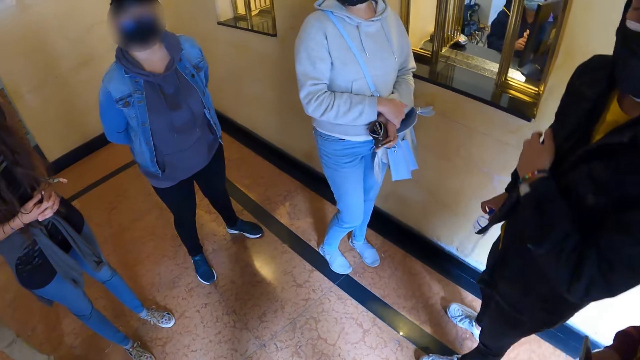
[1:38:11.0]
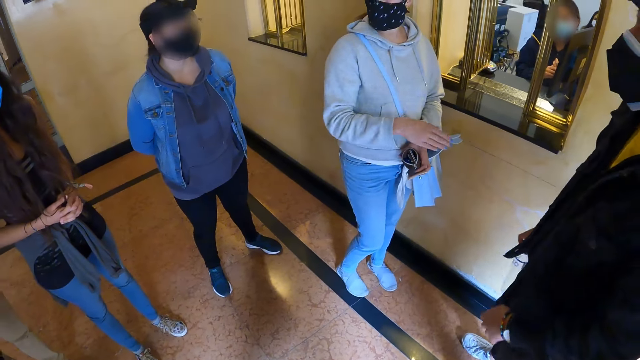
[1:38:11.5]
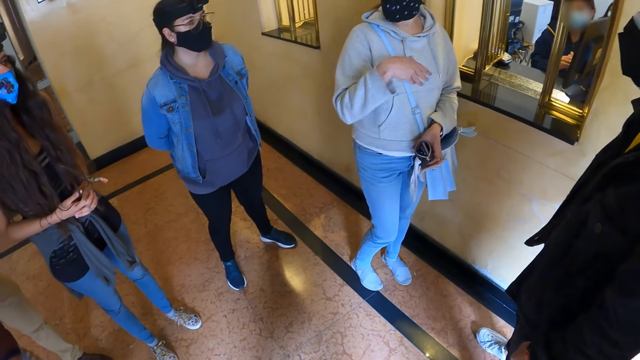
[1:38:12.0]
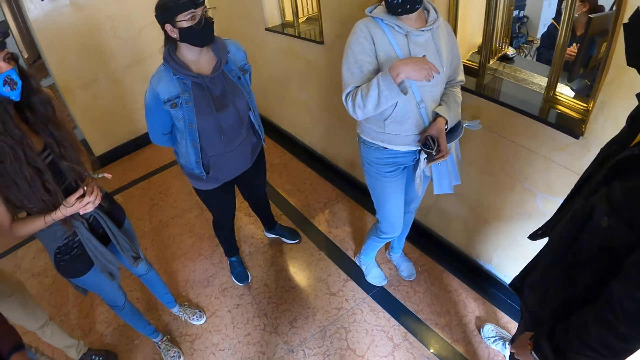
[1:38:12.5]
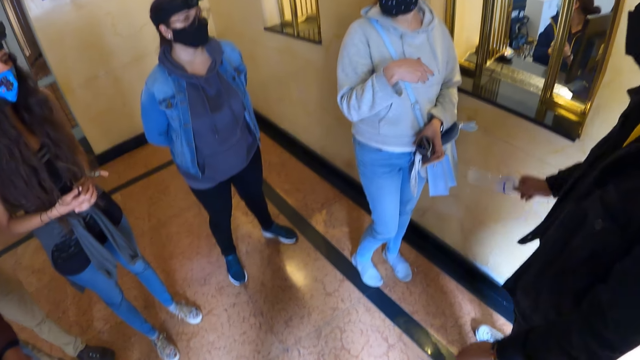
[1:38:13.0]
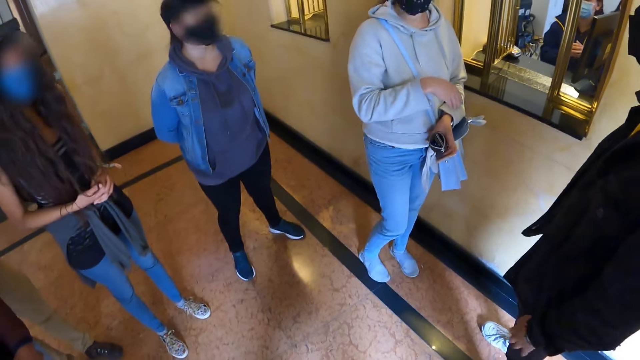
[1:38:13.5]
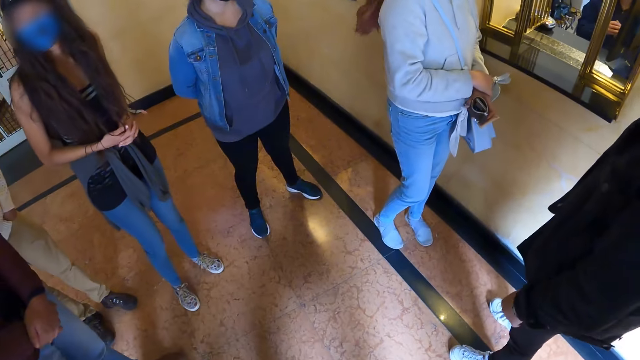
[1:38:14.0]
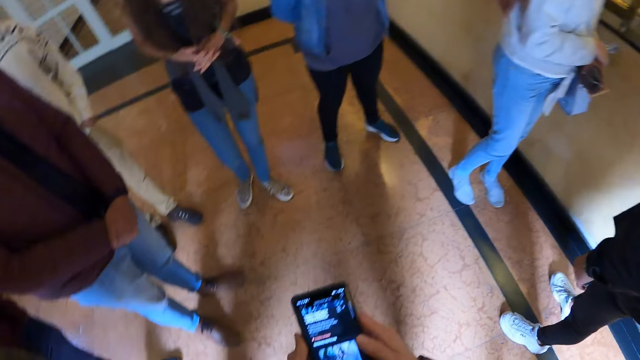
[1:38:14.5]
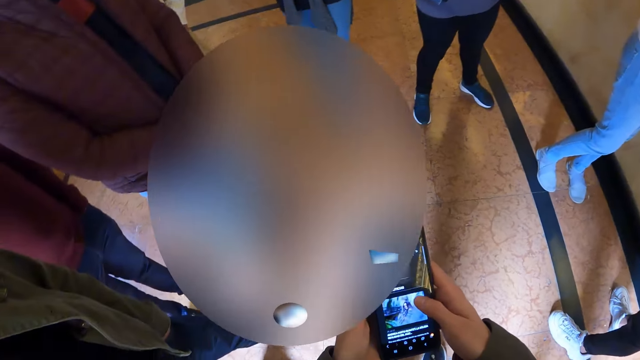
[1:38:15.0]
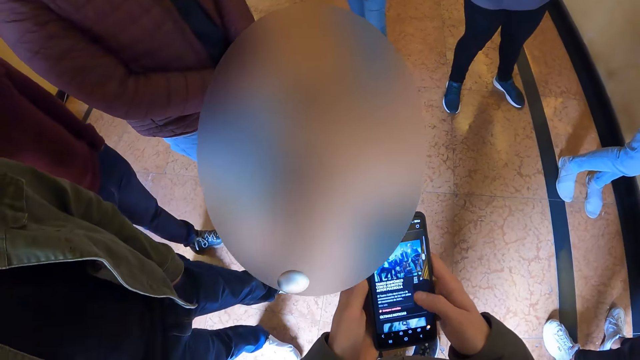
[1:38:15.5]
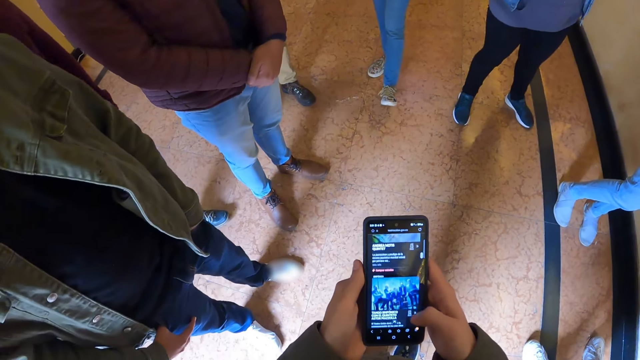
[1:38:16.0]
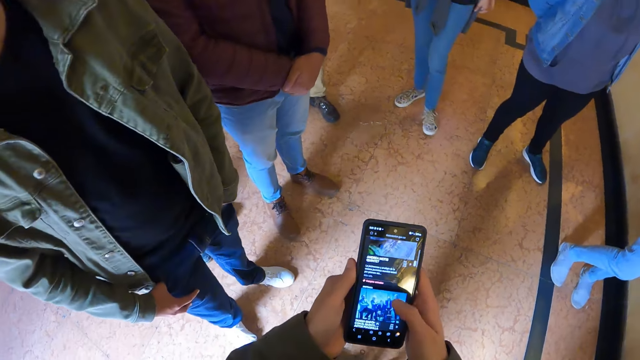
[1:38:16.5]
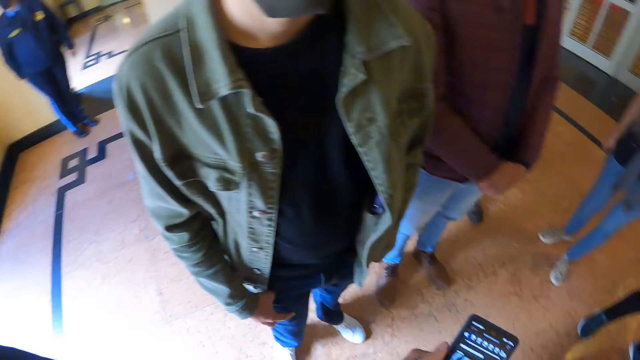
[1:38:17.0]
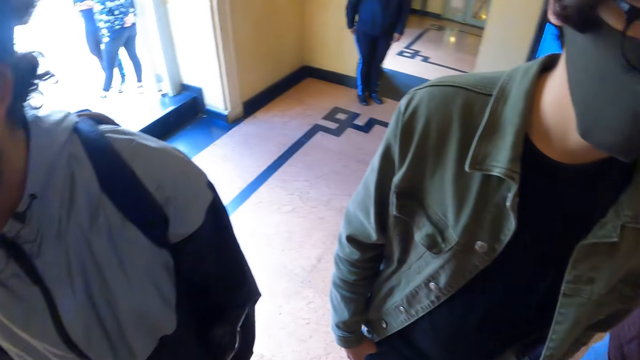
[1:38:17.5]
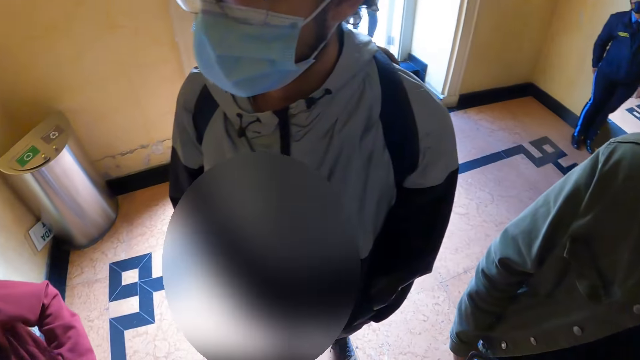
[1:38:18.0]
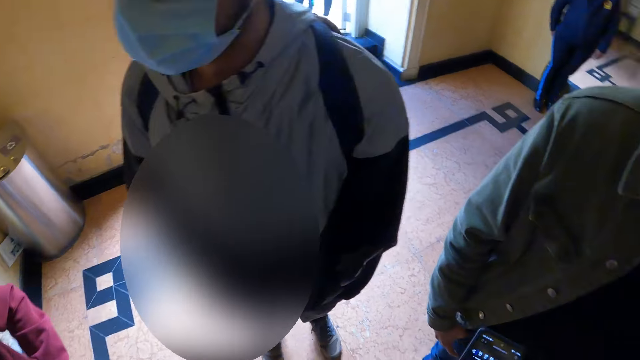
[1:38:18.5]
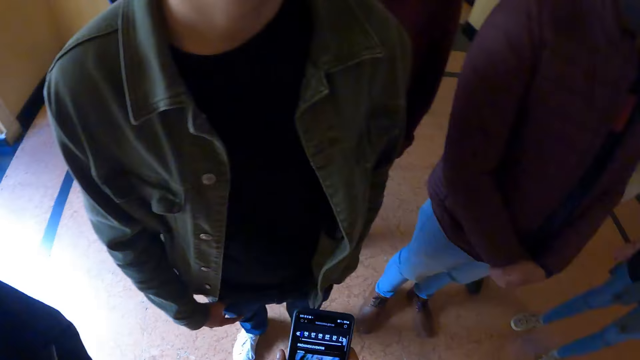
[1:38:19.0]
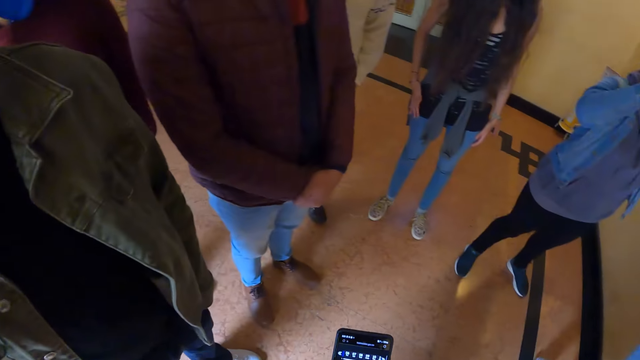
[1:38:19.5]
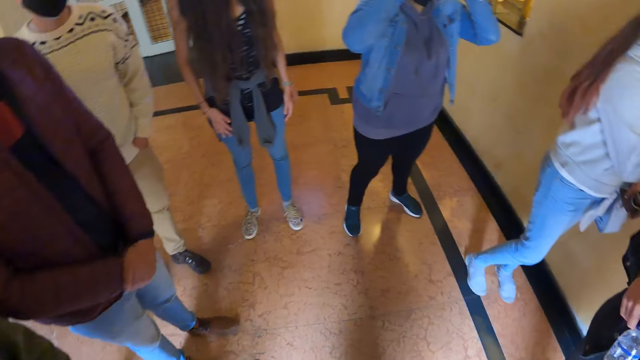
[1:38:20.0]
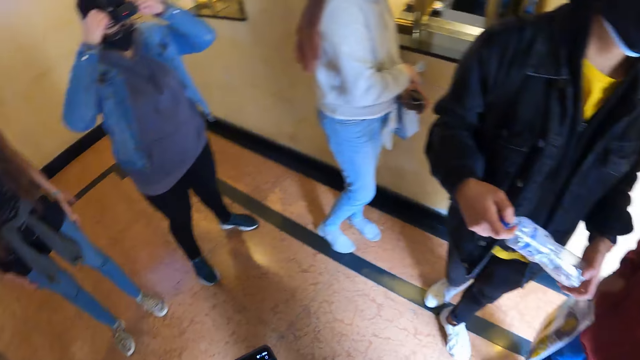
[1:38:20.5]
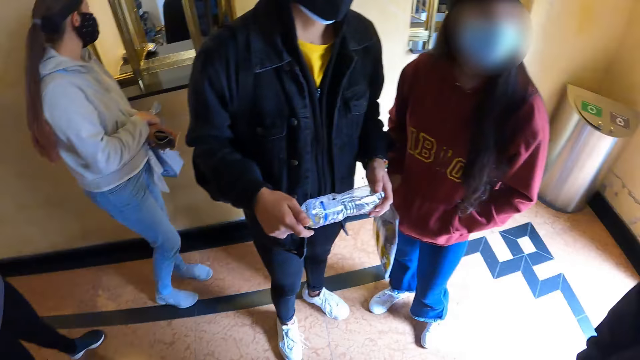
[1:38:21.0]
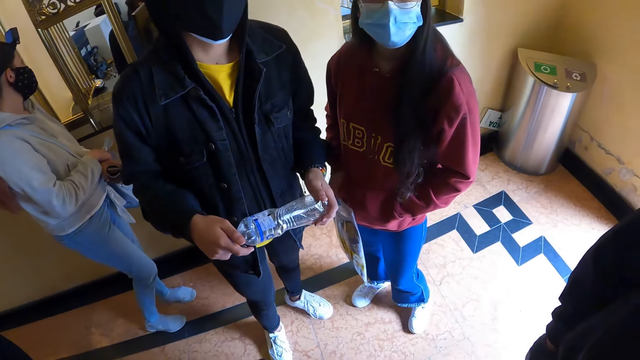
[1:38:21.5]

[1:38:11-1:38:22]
A woman interacts with friends with gestures. The camera wearer scrolls the phone. They look around.

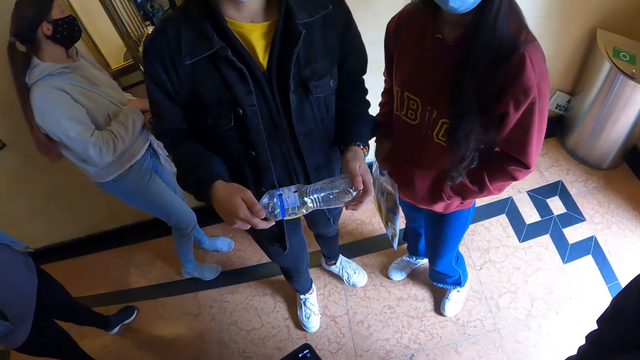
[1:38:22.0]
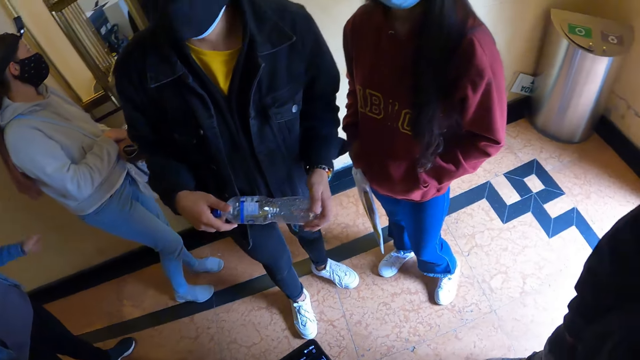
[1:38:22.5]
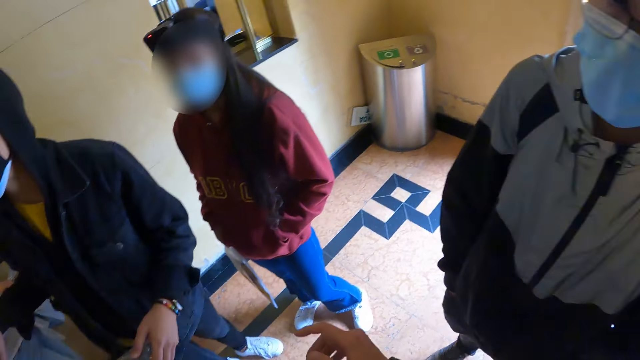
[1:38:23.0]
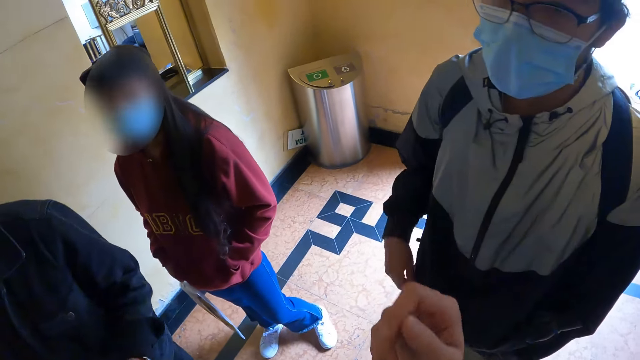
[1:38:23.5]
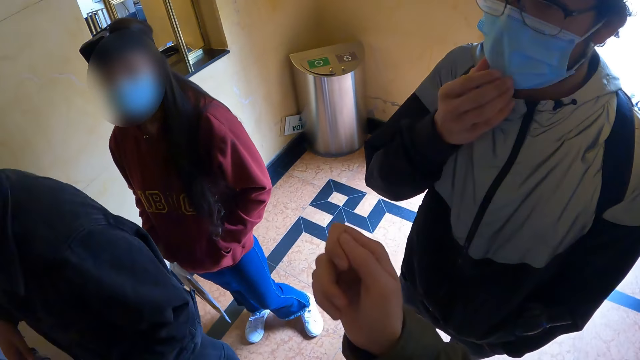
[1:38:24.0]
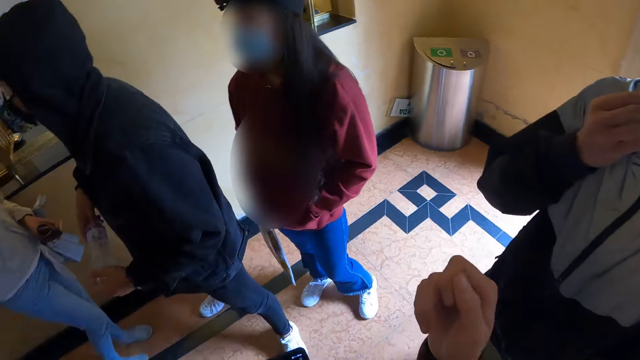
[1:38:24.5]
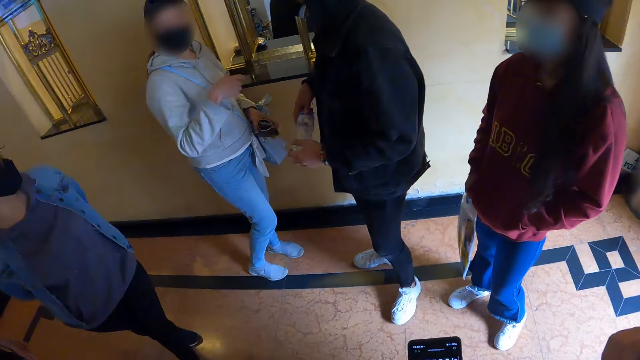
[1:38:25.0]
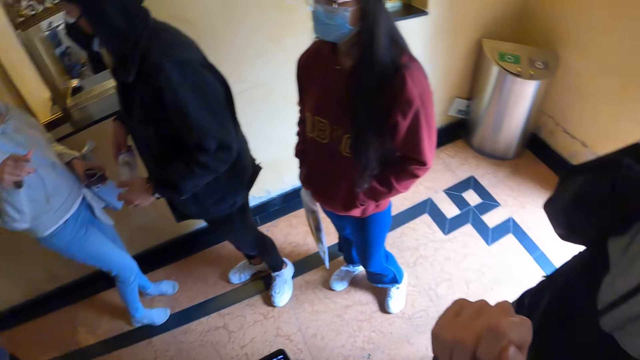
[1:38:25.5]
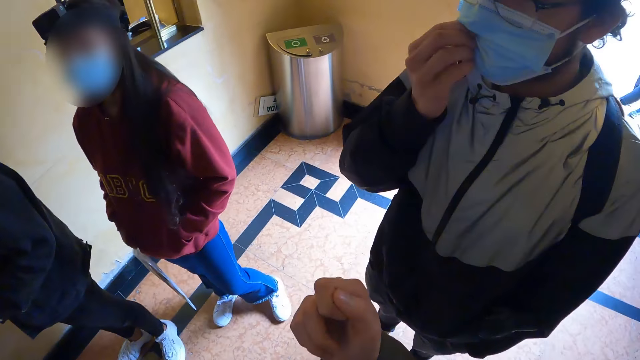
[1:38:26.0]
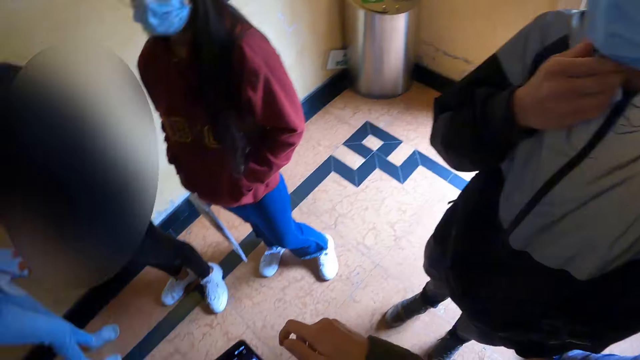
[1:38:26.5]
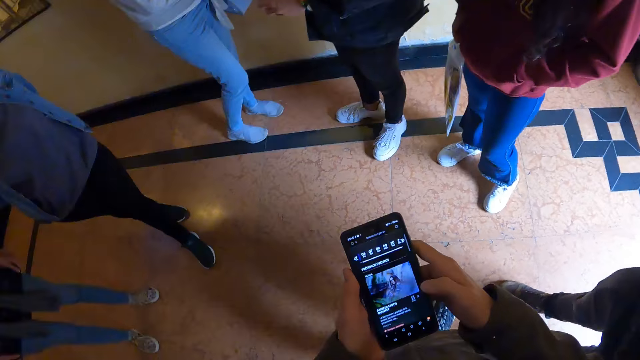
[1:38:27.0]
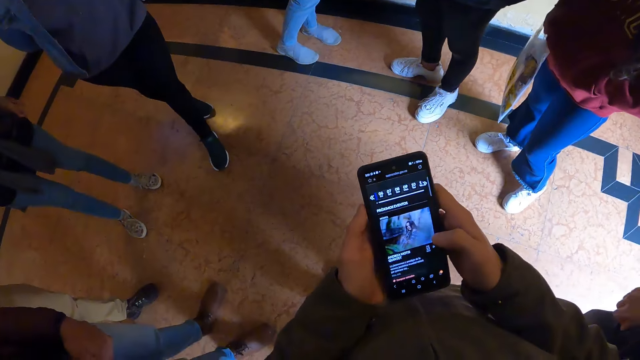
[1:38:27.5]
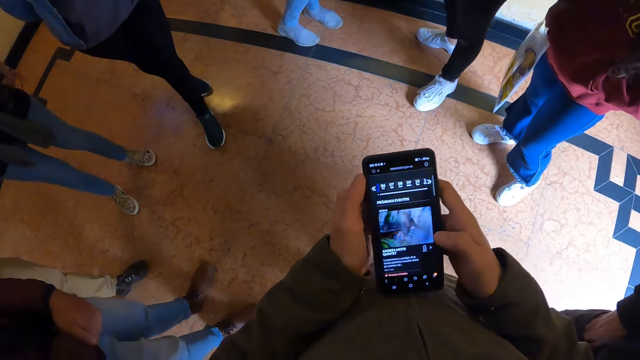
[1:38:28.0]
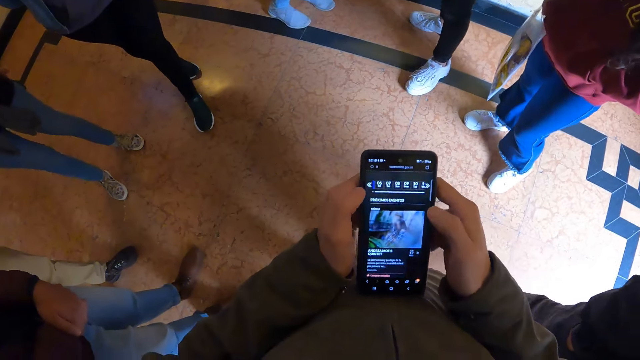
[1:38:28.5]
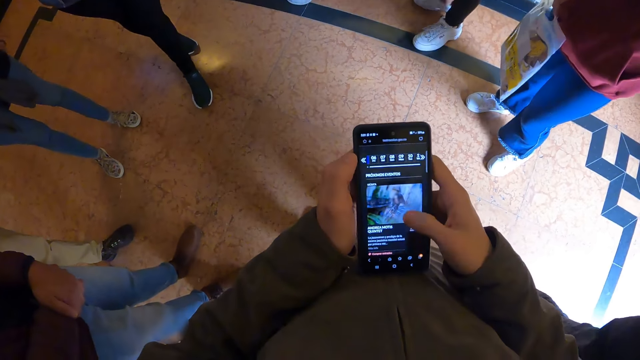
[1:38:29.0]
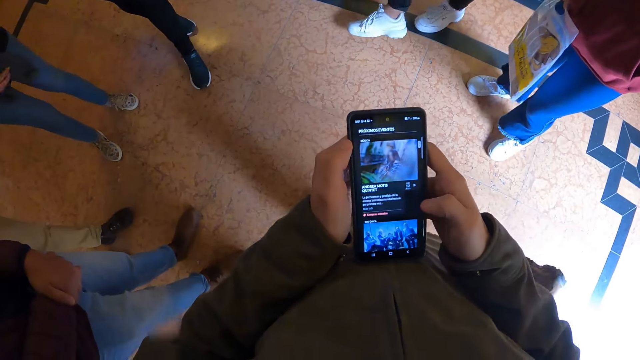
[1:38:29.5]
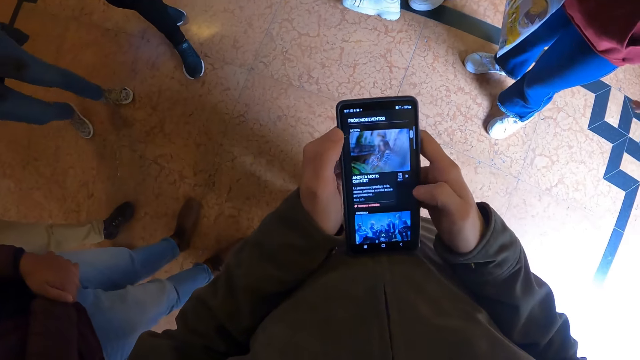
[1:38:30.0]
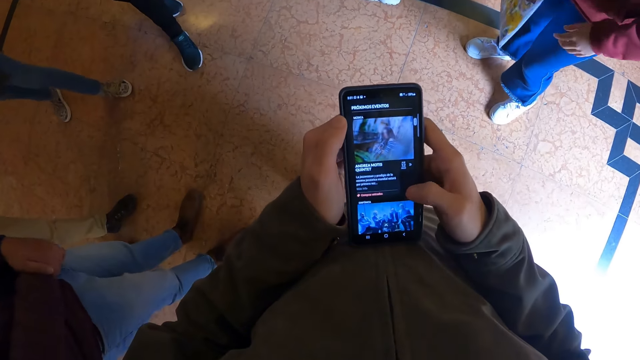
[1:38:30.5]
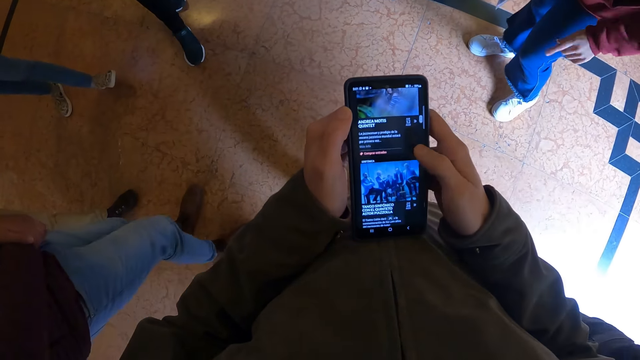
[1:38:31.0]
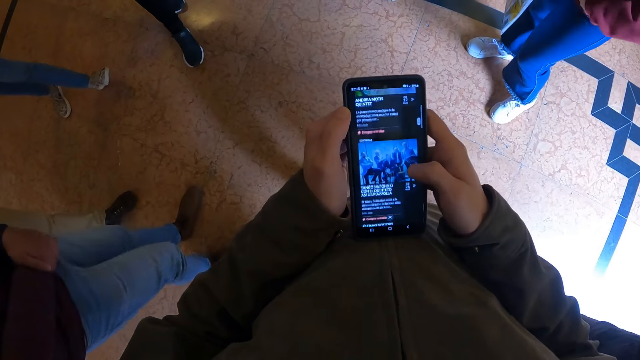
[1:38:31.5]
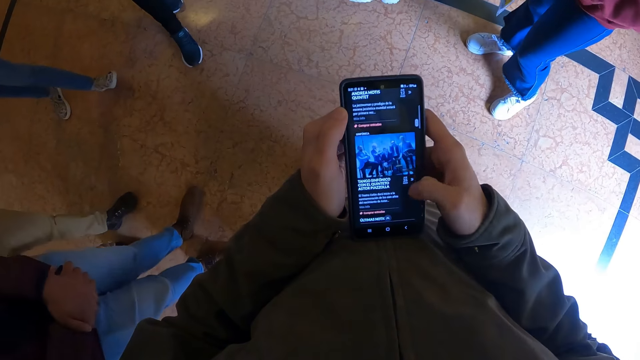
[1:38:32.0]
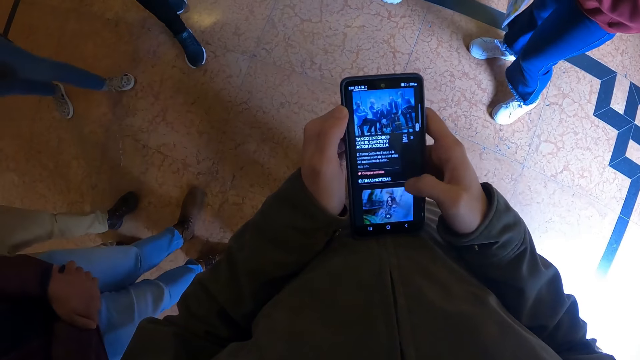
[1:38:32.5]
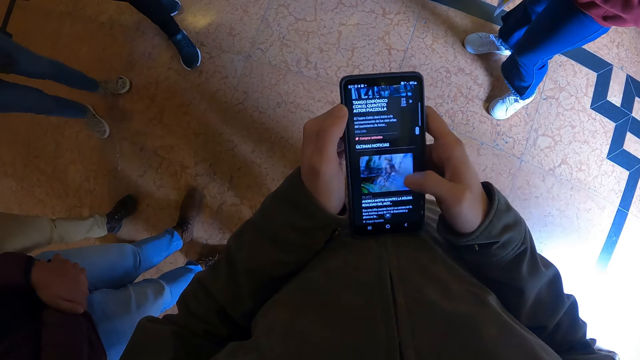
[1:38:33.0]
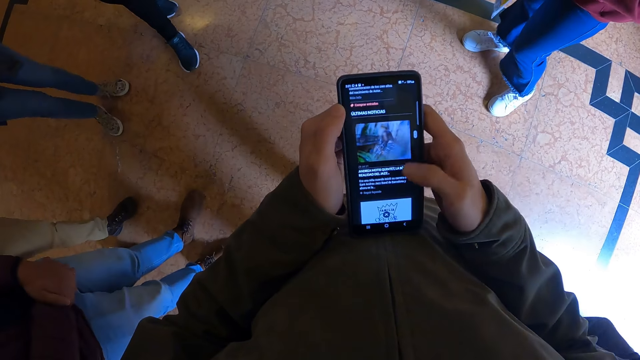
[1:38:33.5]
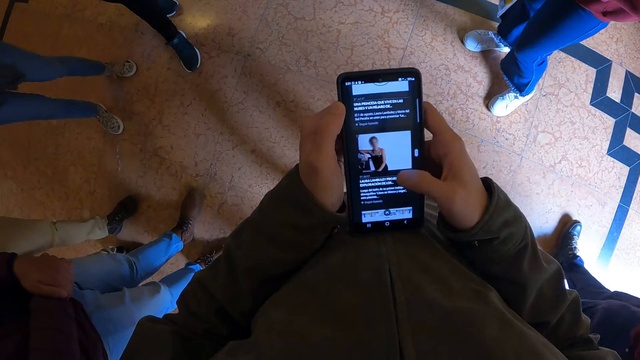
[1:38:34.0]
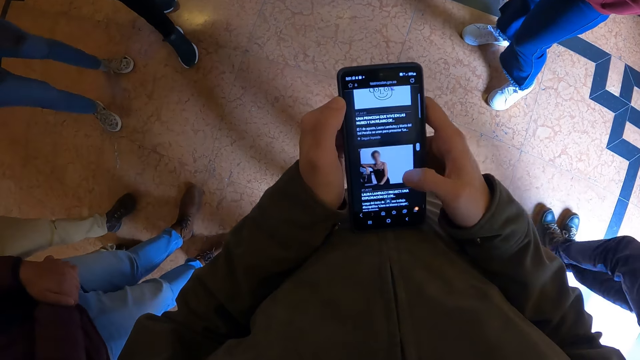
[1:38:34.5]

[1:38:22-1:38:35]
The camera wearer does the hand gestures. He shakes his hands. He looks around. He scrolls the phone.
